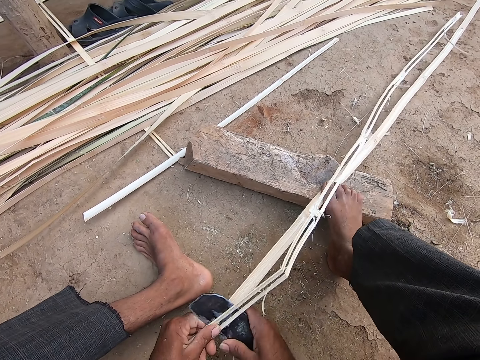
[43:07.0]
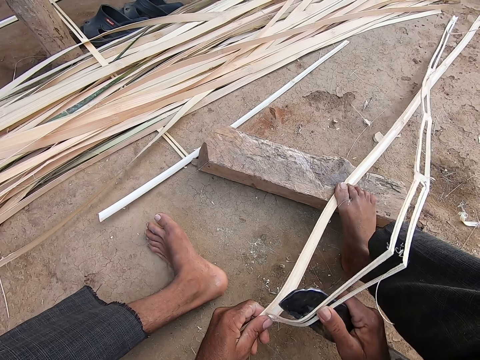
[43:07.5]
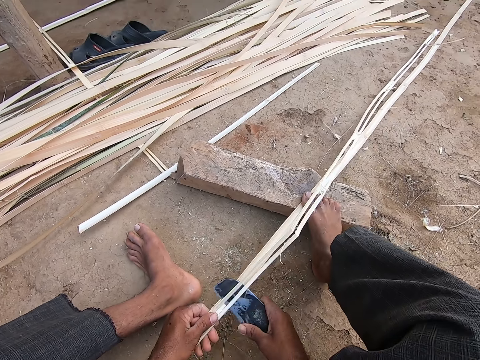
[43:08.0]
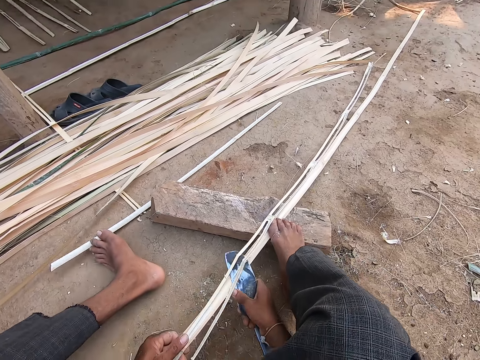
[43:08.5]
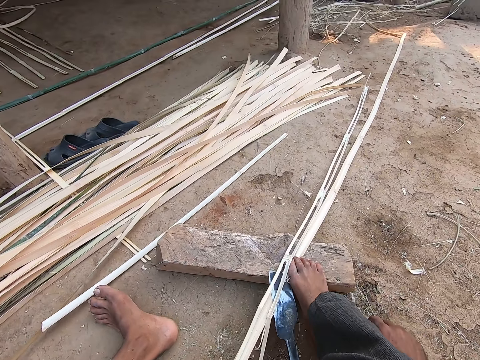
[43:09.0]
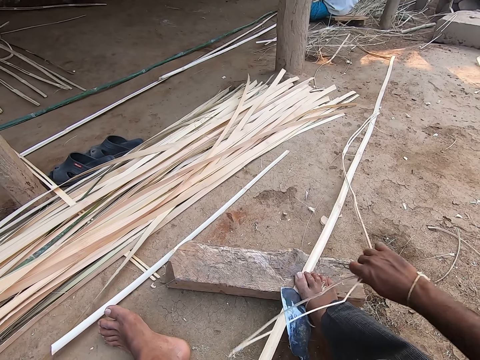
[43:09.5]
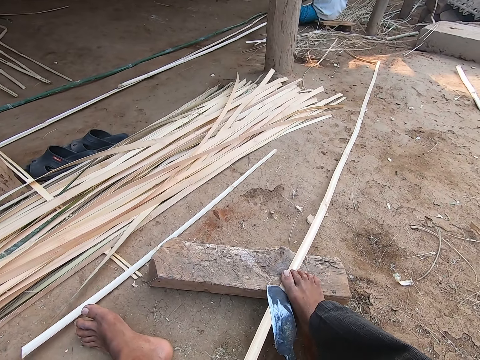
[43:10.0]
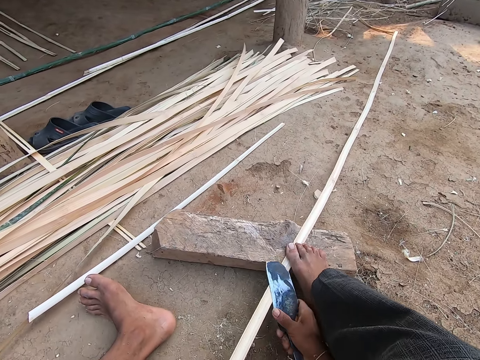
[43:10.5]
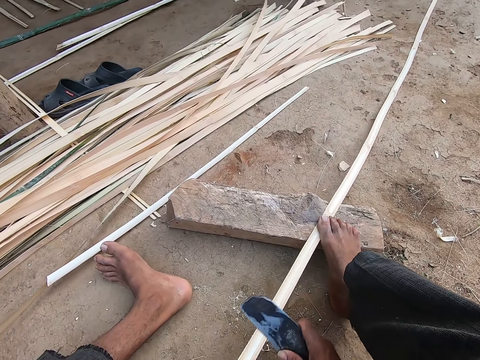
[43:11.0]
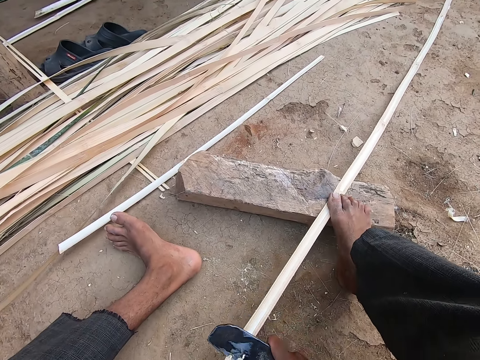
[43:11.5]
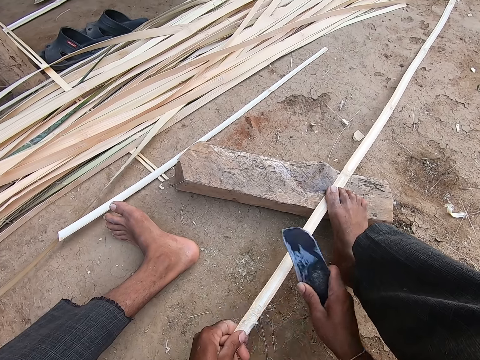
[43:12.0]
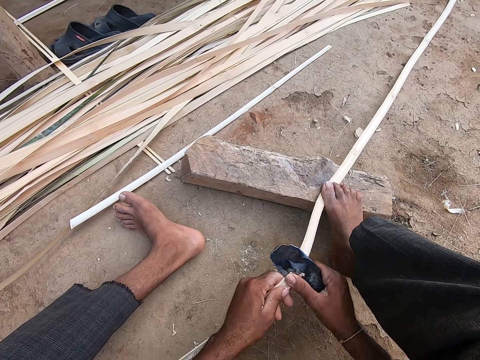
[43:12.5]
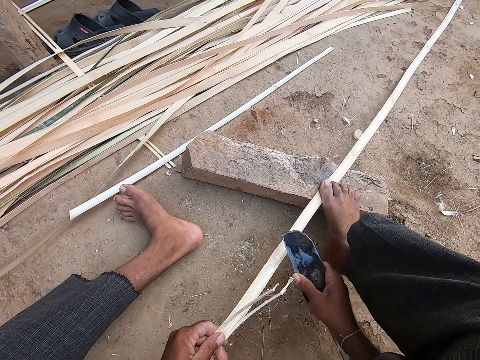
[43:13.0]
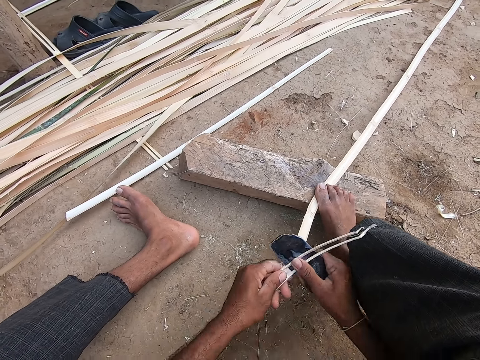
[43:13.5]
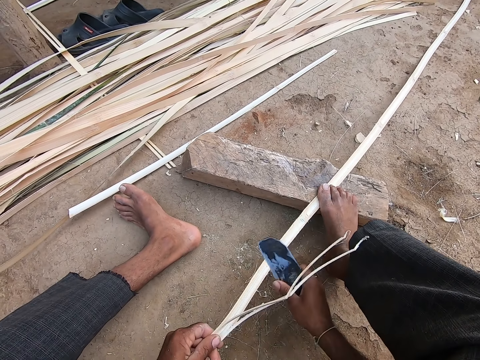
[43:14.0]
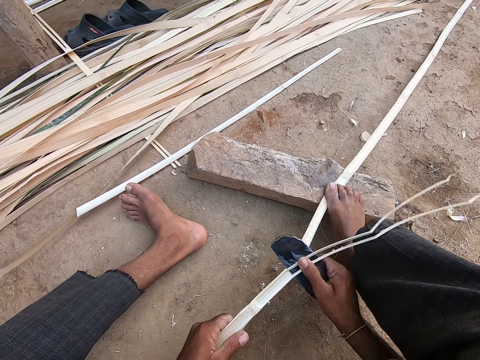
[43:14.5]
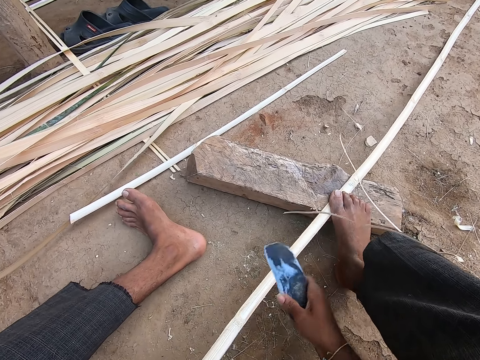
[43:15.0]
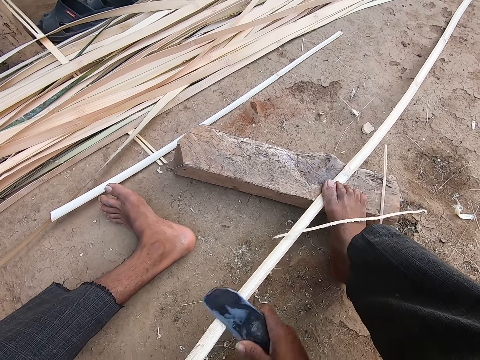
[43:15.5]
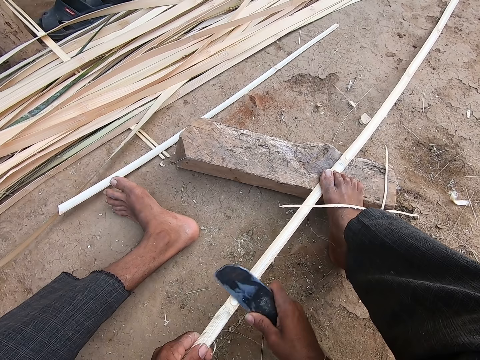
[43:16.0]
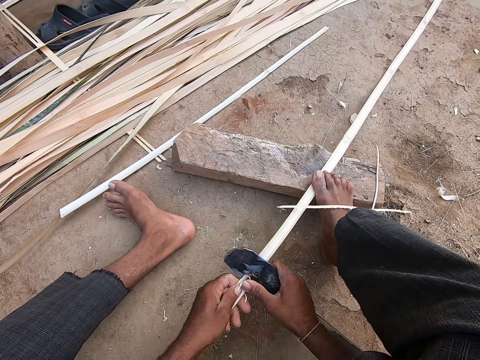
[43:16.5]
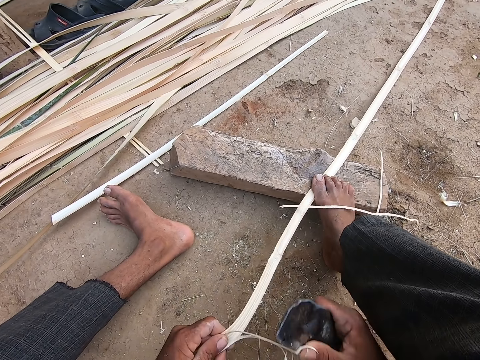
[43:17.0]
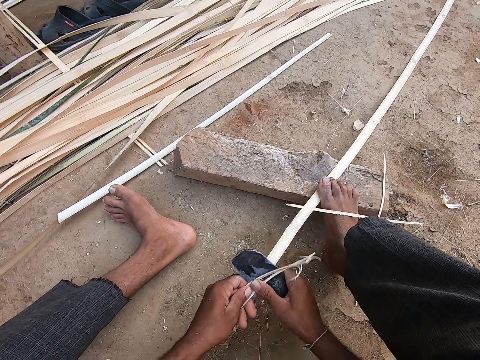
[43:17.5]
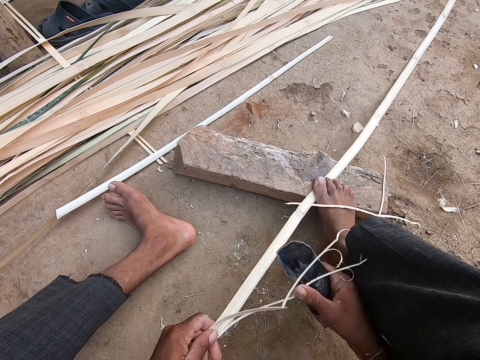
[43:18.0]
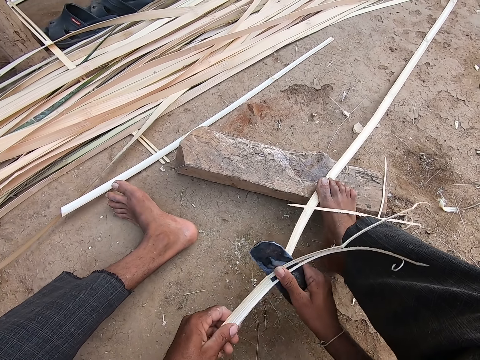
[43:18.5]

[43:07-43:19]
The camera wearer drops the blade in his right hand on the wood log on the ground. He picks a bamboo slat or reed from the wood log on the ground with his right hand. He drops the bamboo slat in his right hand on the ground. He splits the bamboo slat in his left hand with the blade in his right hand. He smoothens the reed. He cuts the reed.

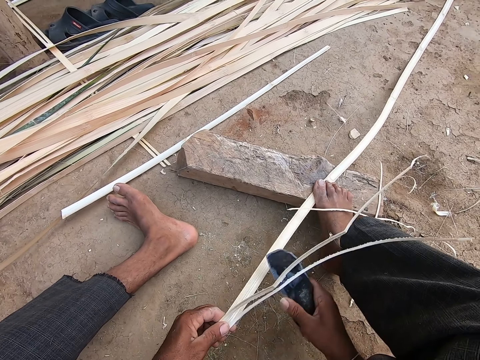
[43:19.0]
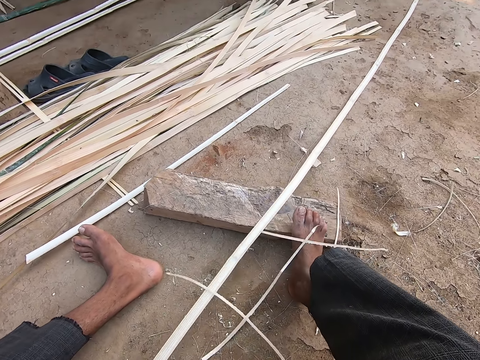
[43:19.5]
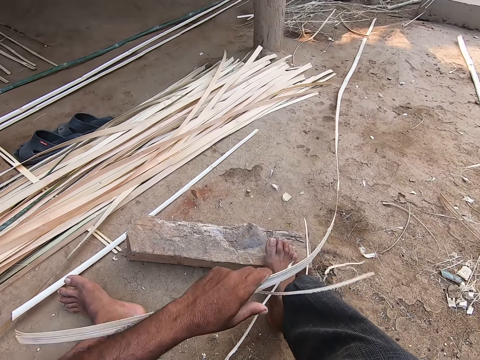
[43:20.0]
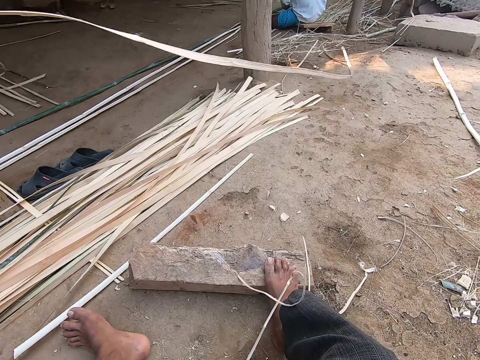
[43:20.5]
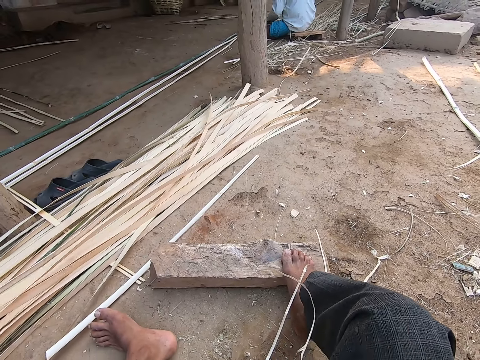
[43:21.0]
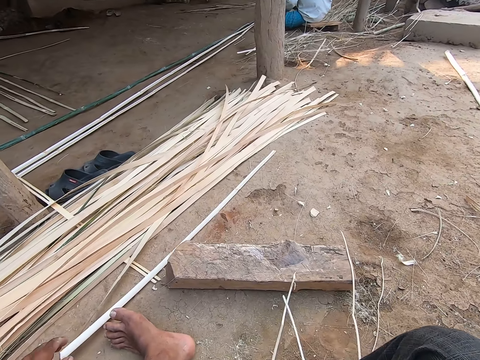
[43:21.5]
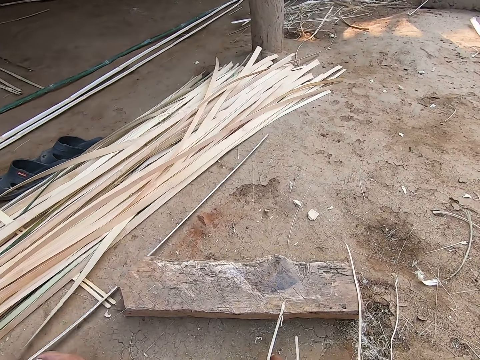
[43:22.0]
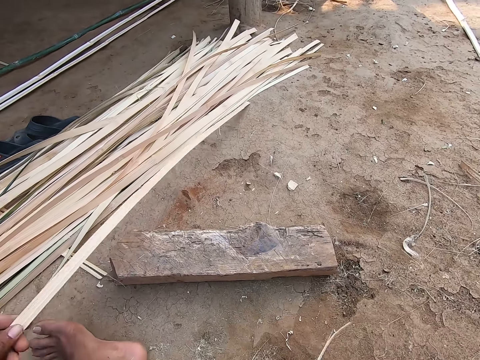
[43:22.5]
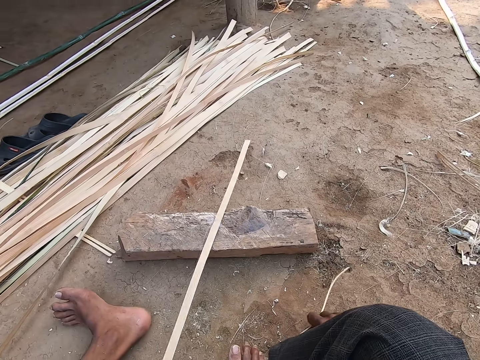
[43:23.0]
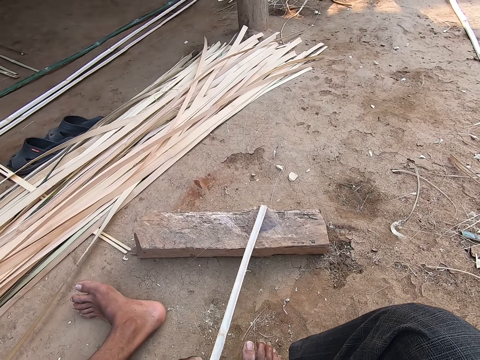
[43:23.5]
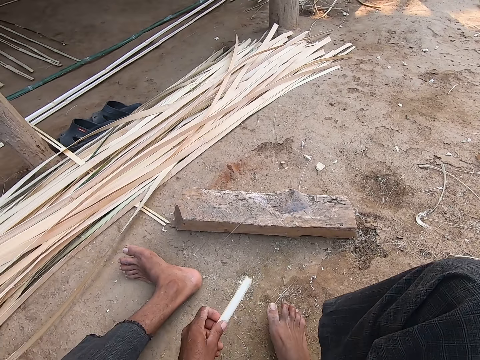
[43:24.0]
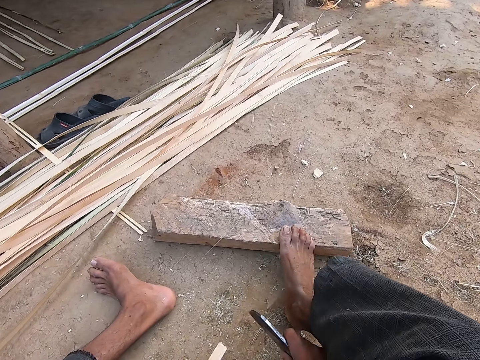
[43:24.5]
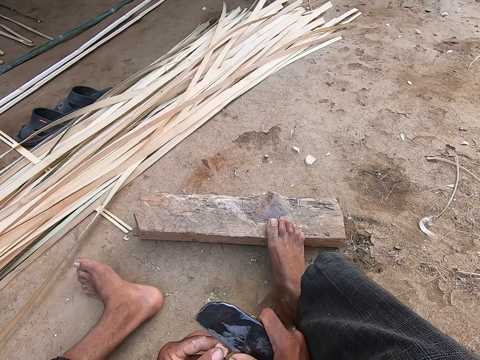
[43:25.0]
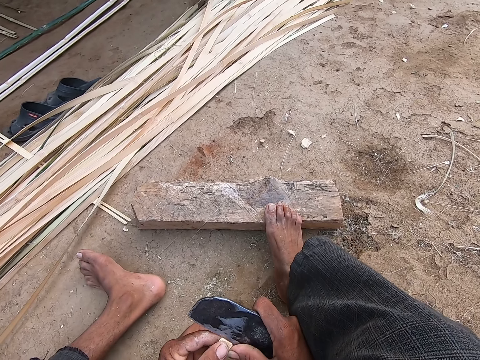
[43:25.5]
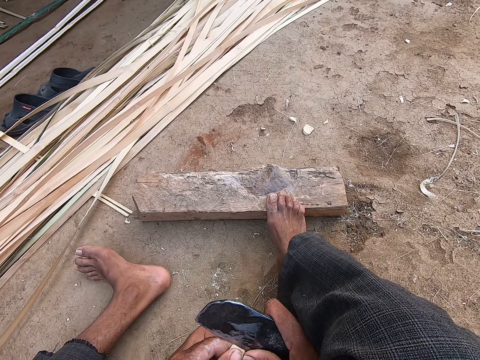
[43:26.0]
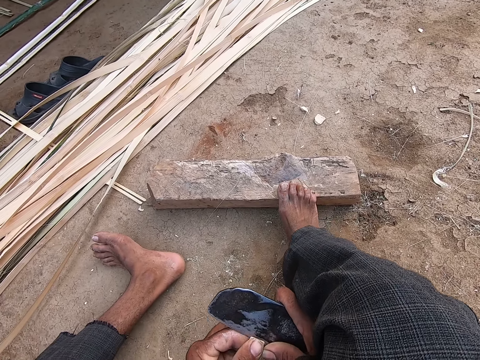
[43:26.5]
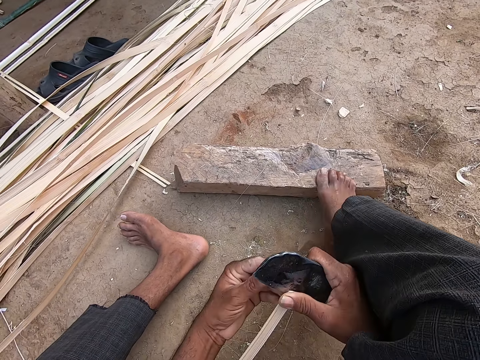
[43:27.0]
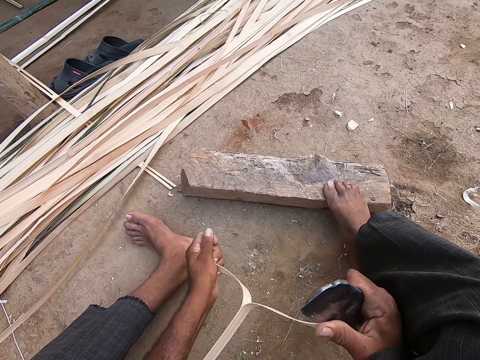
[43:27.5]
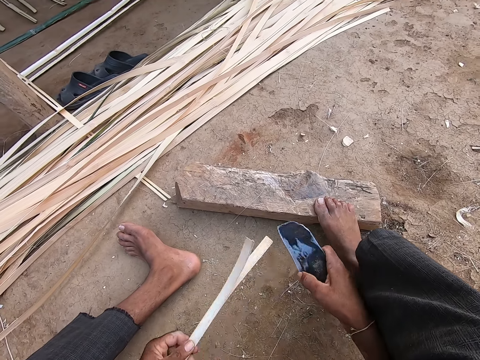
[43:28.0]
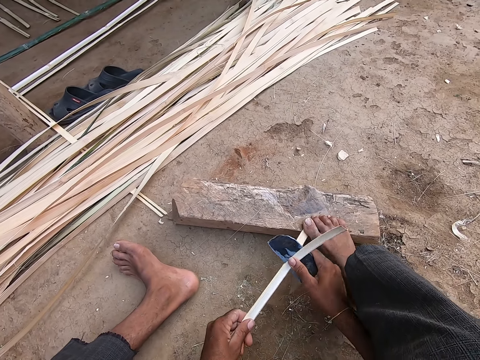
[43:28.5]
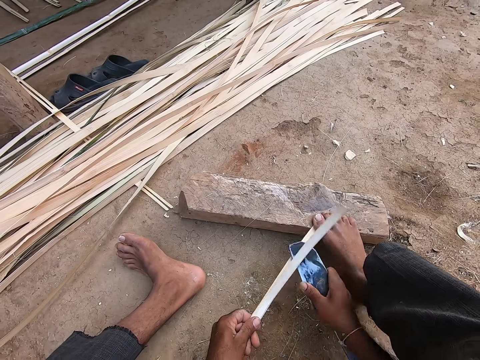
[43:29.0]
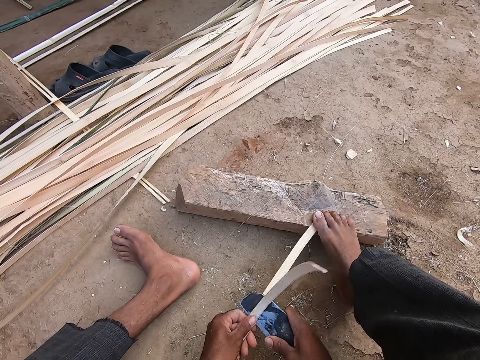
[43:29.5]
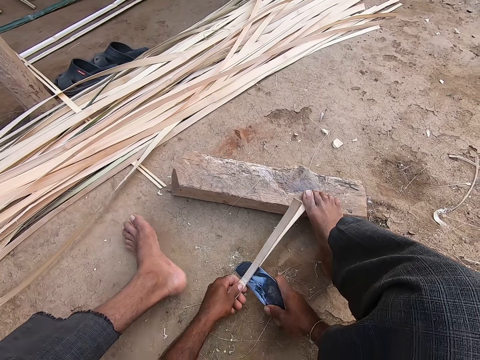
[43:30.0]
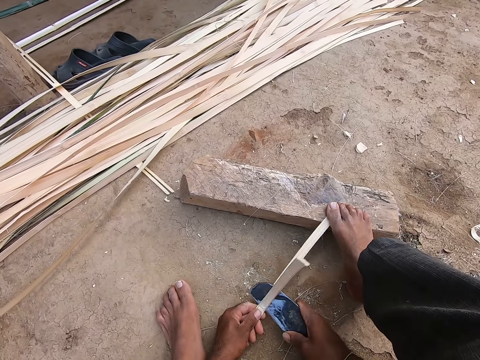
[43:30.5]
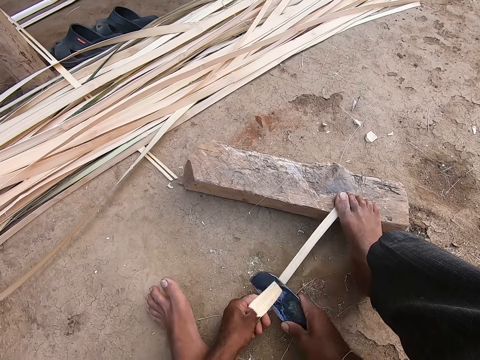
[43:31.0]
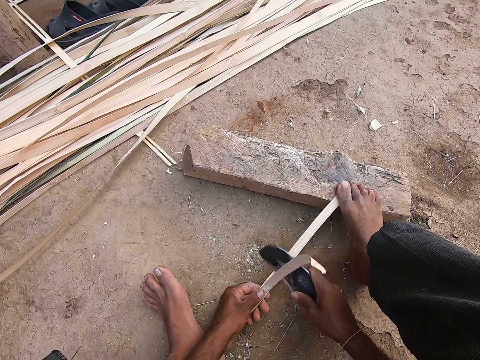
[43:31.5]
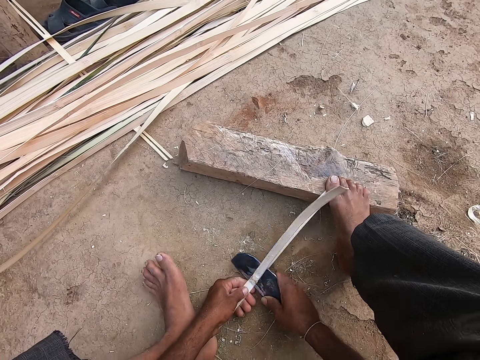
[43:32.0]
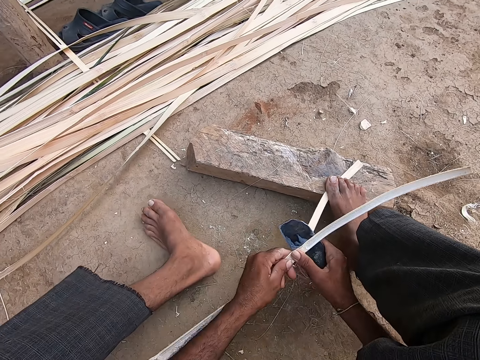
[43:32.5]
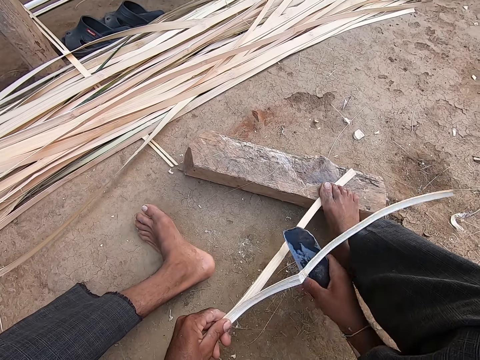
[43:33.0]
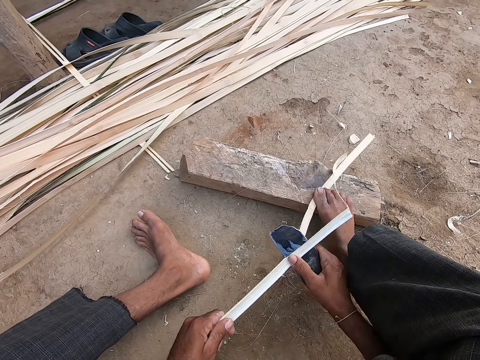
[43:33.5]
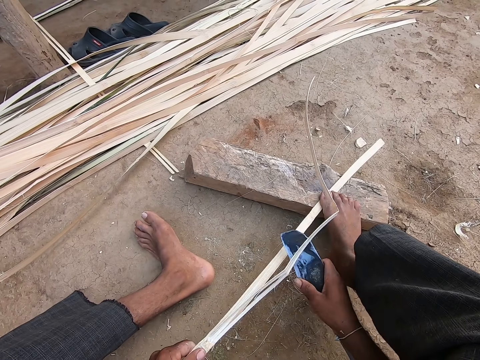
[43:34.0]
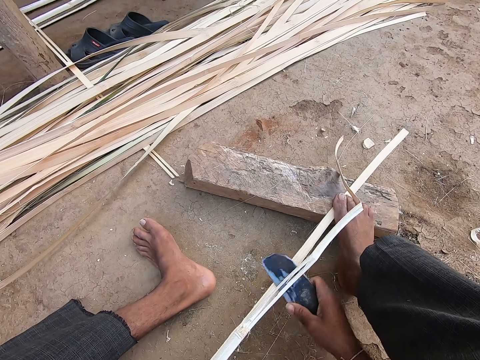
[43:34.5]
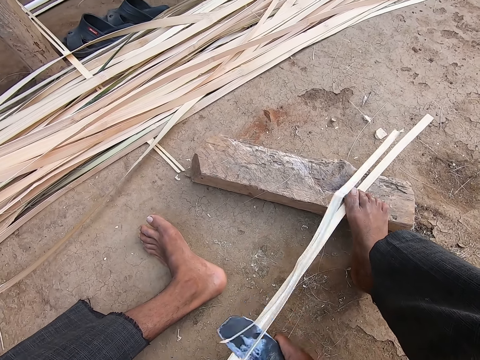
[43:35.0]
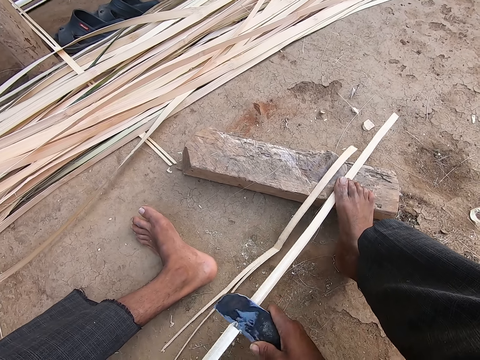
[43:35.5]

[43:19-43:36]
The camera wearer drops the bamboo slat or reed in his left hand on the other reeds on the ground. He picks a bamboo slat off the ground with his left hand. He looks around. He splits the bamboo slat in his left hand with the blade in his right hand. He steps on the wood. He cuts the reed. He holds the bamboo slat on the wood log with his right leg. A woman converses with the camera wearer.
